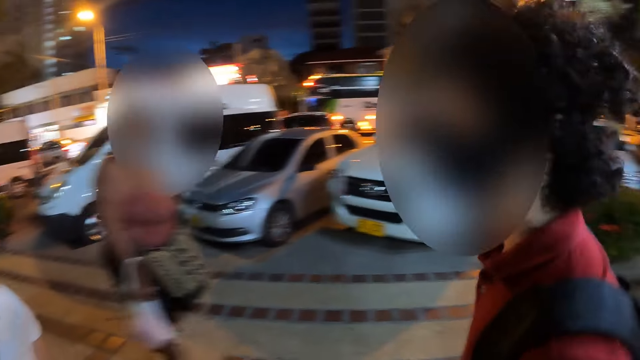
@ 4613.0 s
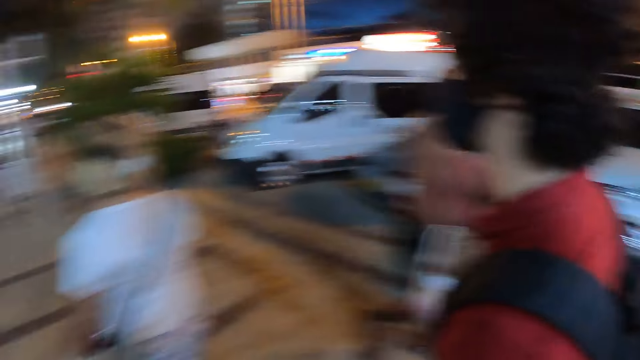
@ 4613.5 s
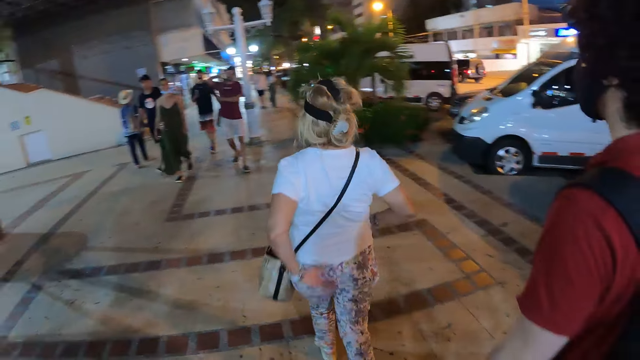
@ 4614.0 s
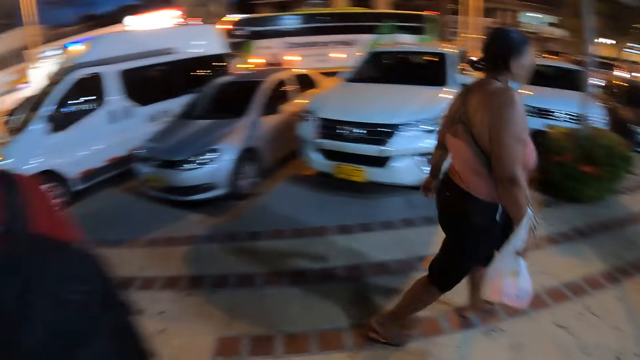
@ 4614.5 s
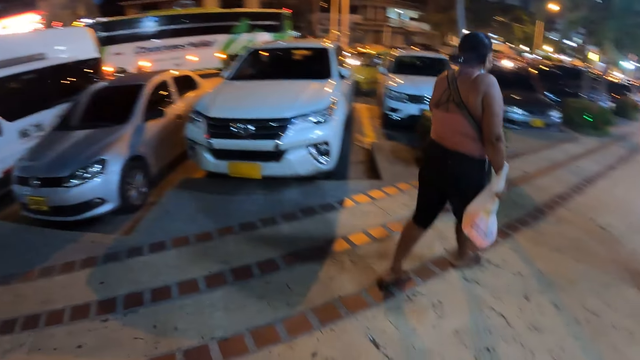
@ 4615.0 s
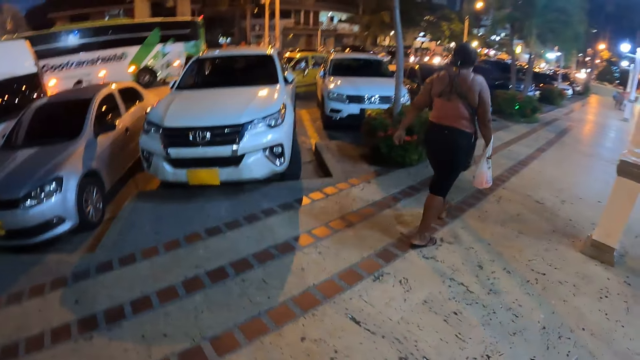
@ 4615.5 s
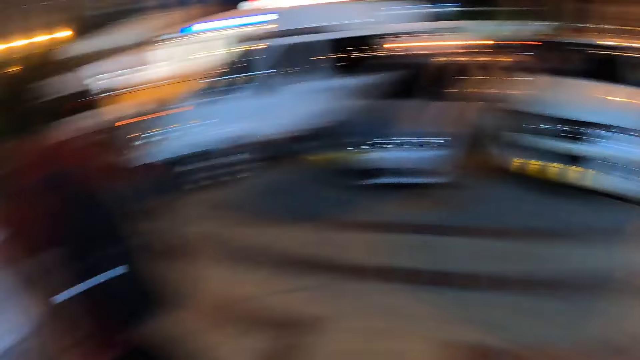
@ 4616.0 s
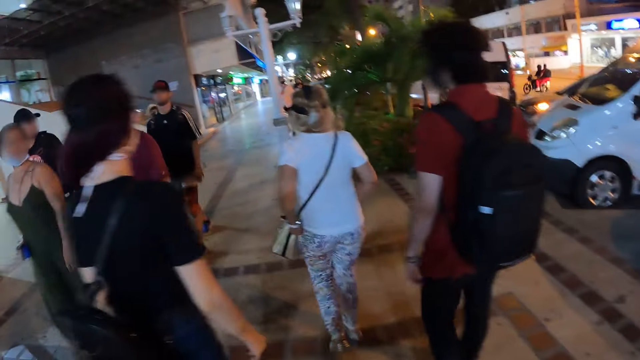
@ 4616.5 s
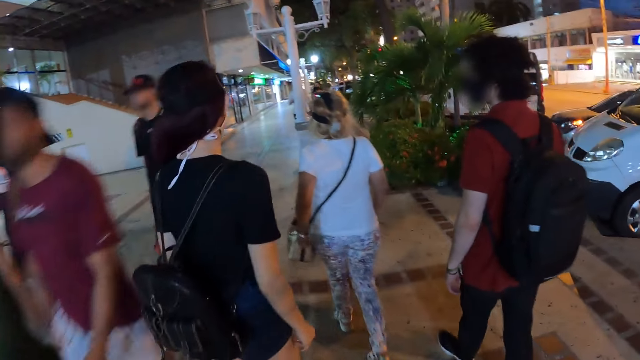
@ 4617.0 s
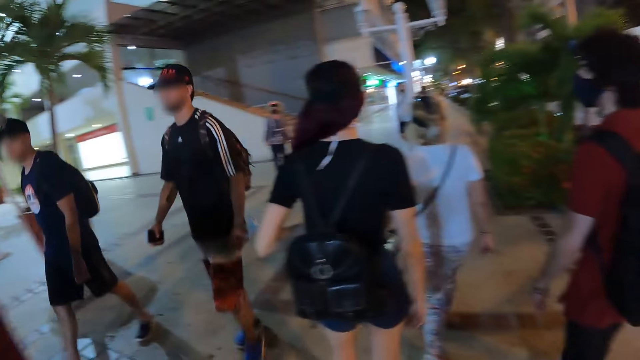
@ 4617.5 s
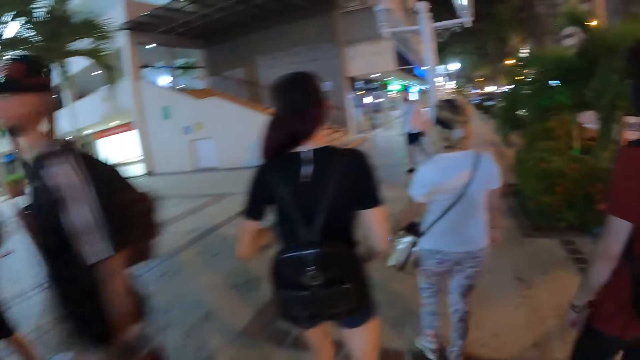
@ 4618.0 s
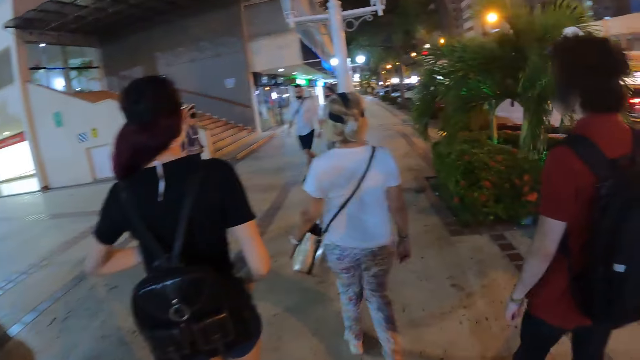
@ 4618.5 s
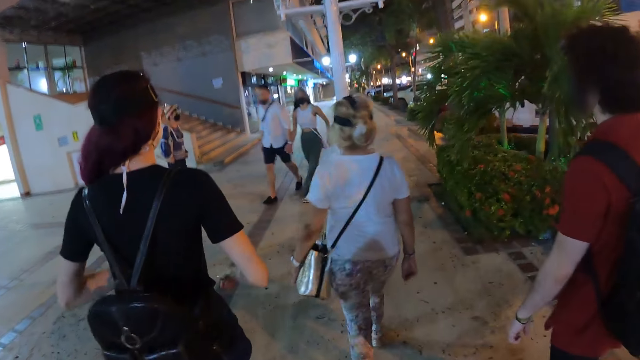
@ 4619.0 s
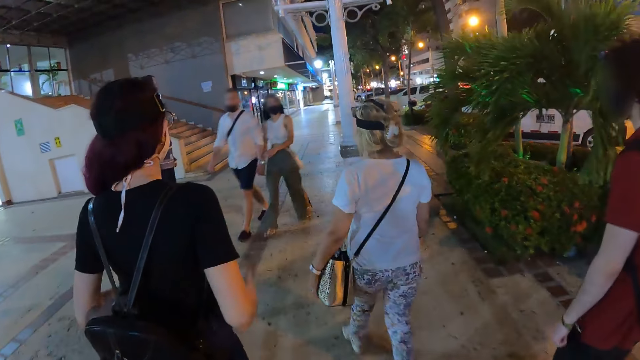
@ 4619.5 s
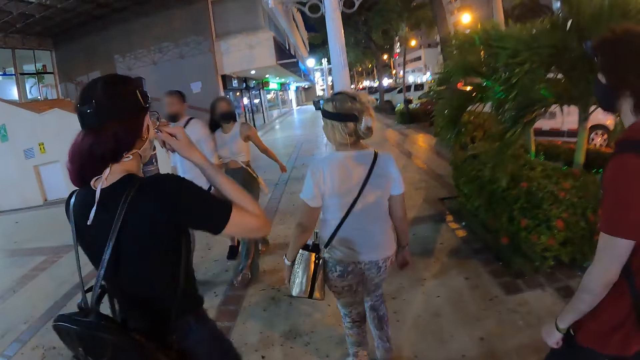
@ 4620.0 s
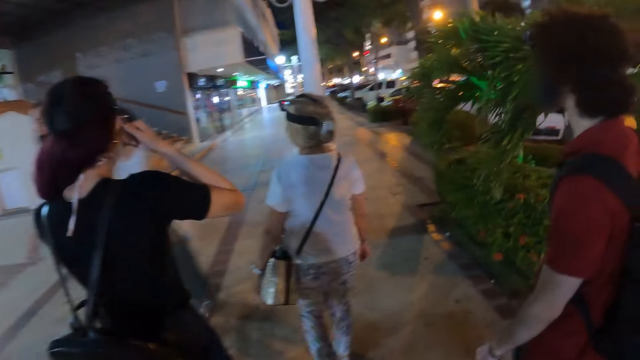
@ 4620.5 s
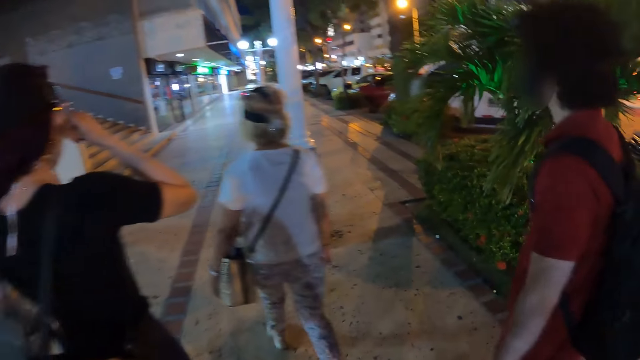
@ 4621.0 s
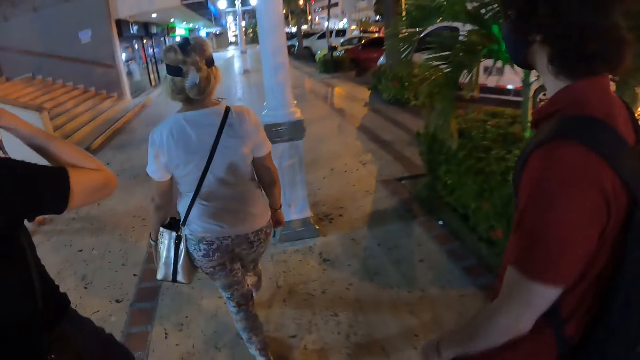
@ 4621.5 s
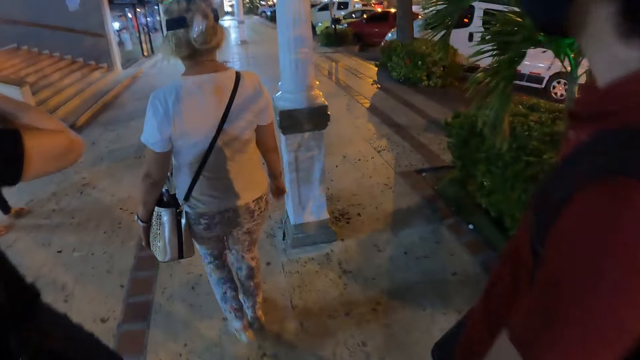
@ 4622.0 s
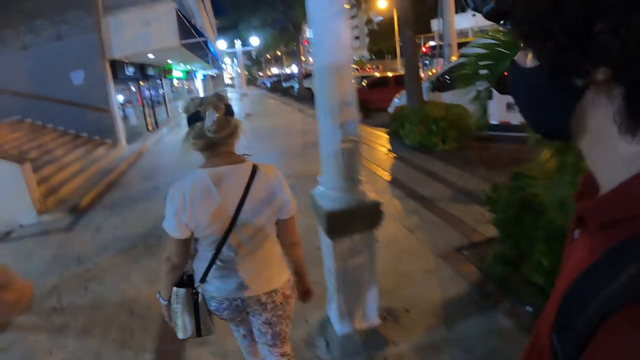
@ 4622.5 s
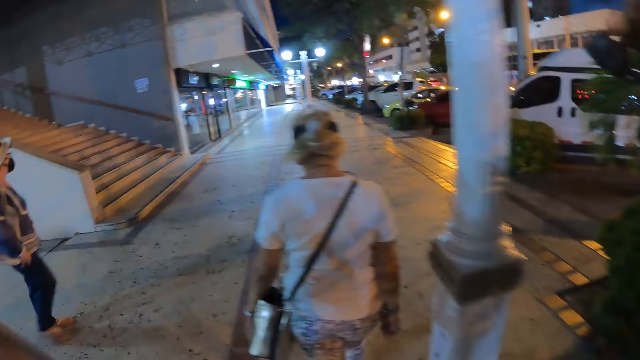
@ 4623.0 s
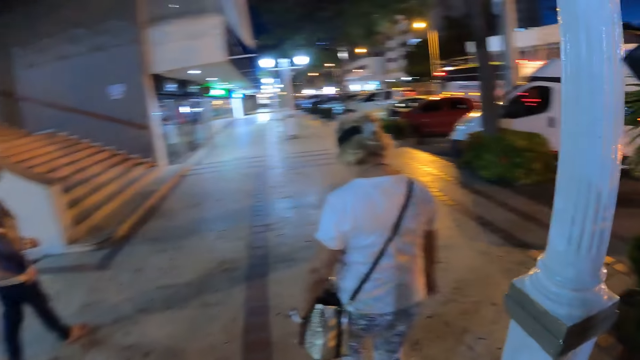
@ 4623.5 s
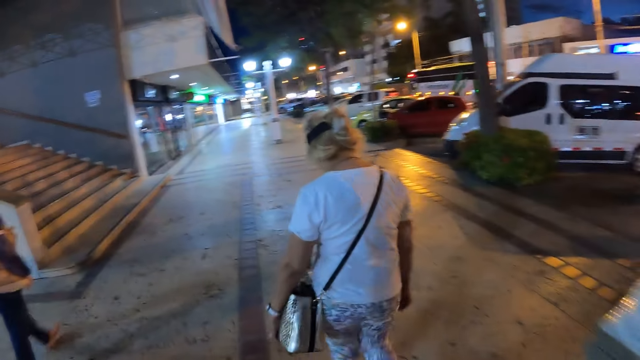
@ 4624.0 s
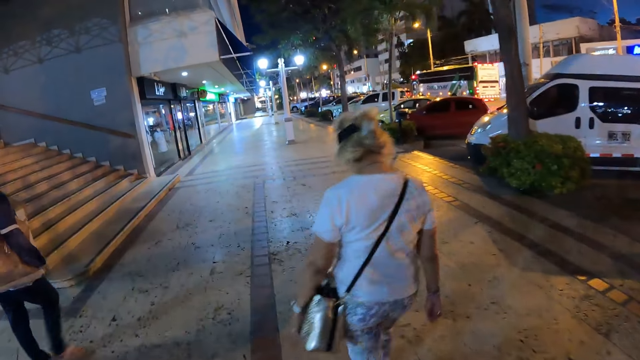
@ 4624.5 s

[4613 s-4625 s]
A woman walks past the camera wearer. They walk on the sidewalk of a road with a man, a woman, another woman, and a third woman. They walk past a group of people. They walk on the street. The first woman adjusts a camera on her head with her hands. The camera wearer walks past another man and another woman.

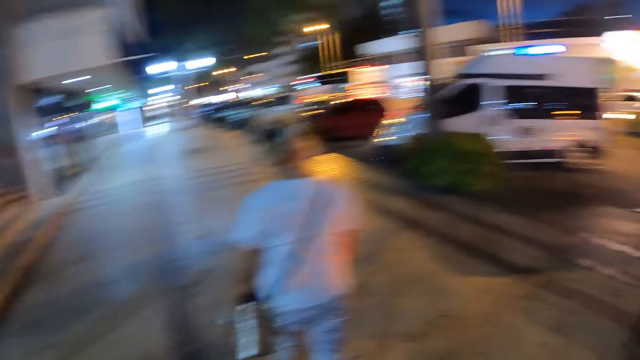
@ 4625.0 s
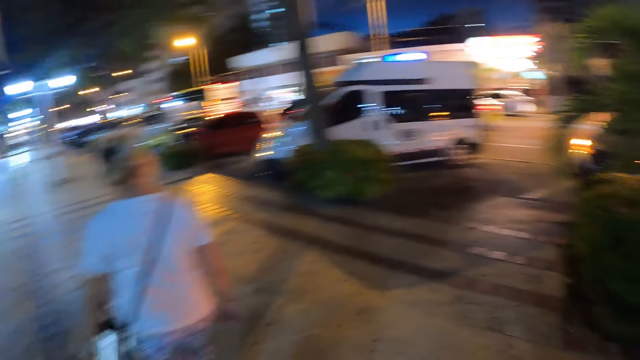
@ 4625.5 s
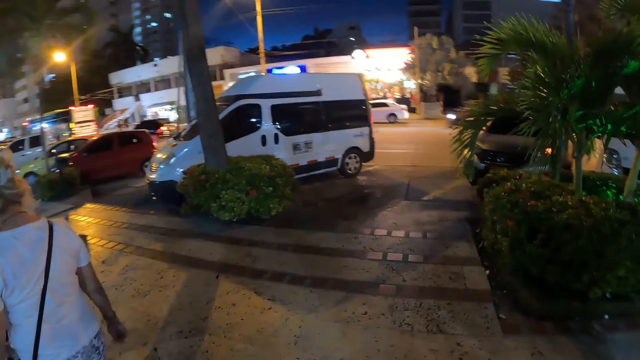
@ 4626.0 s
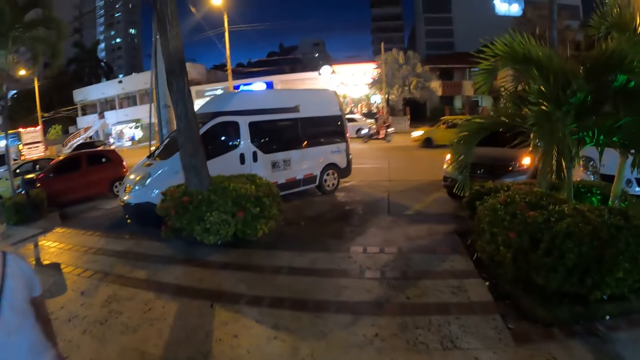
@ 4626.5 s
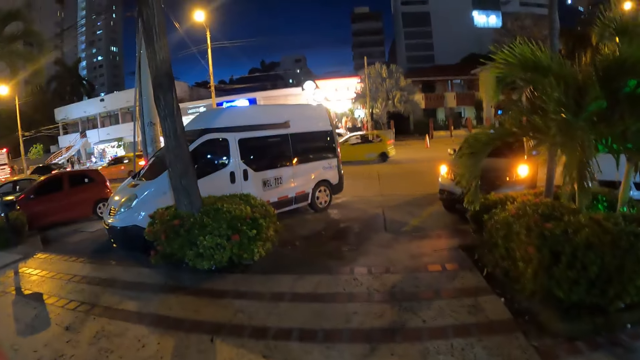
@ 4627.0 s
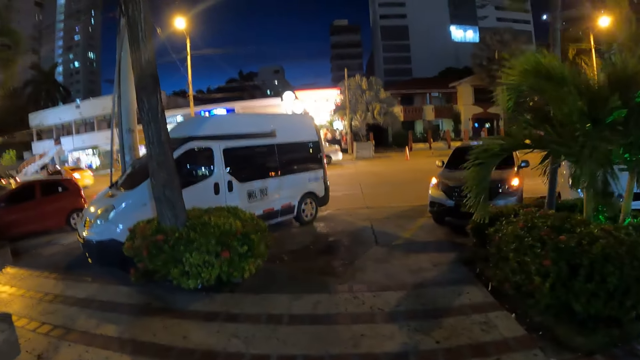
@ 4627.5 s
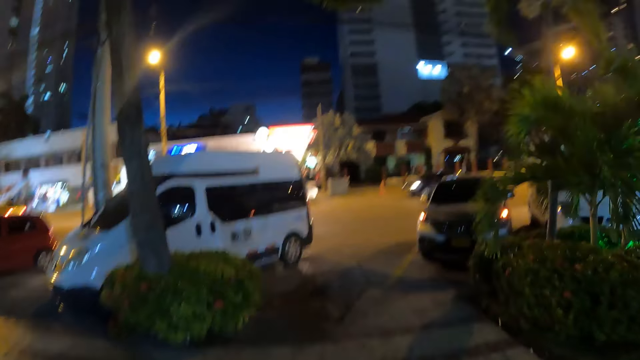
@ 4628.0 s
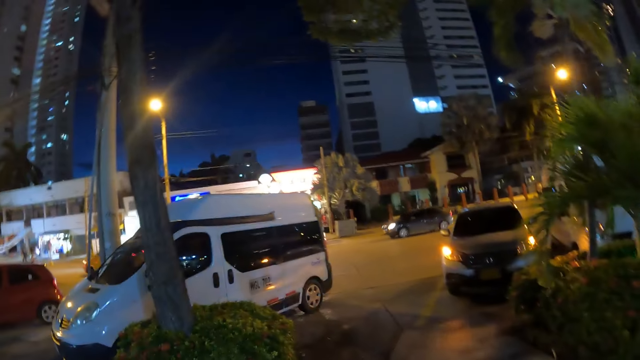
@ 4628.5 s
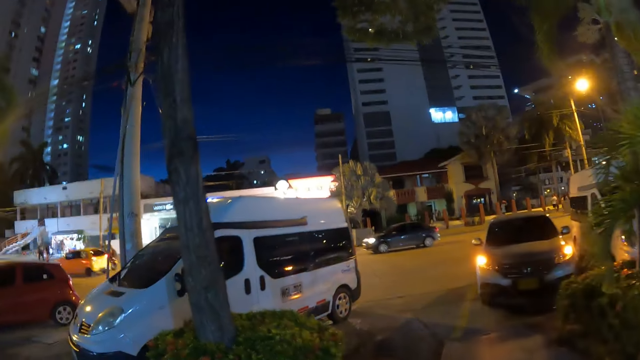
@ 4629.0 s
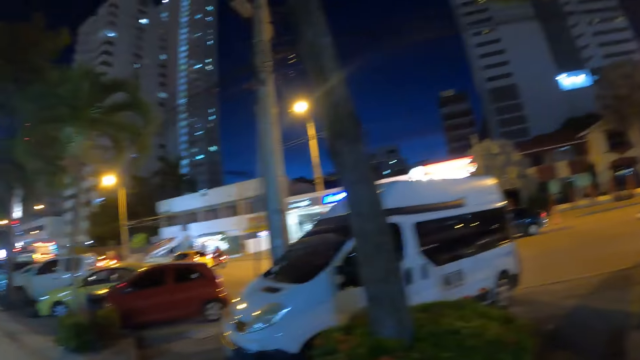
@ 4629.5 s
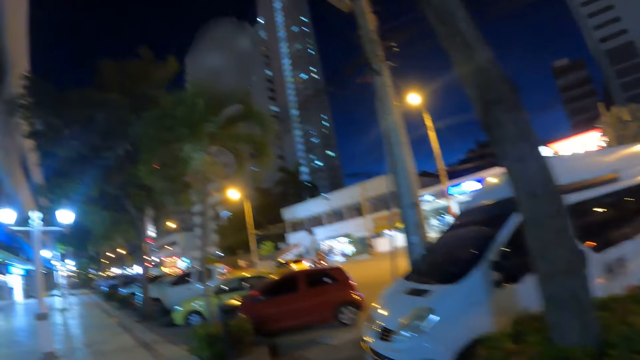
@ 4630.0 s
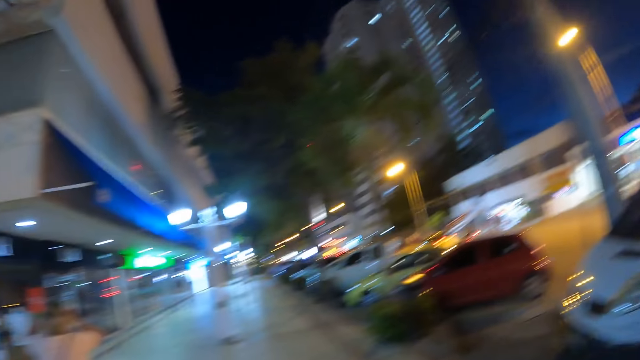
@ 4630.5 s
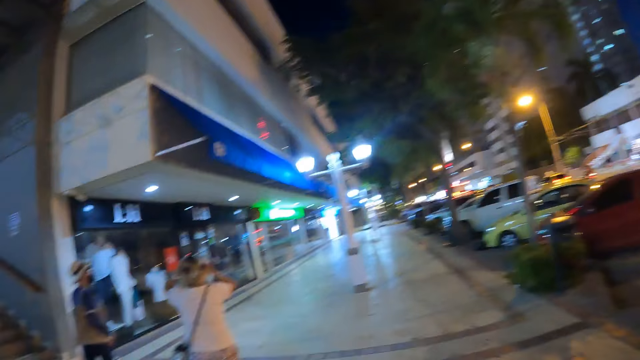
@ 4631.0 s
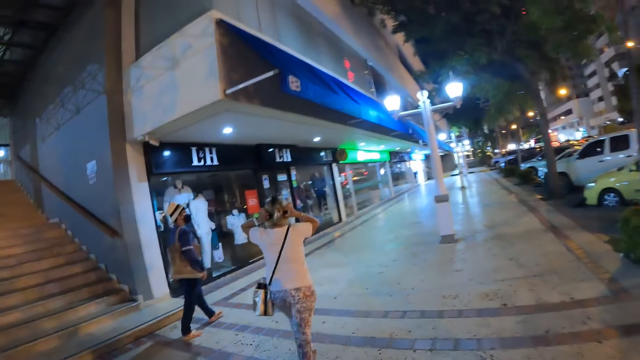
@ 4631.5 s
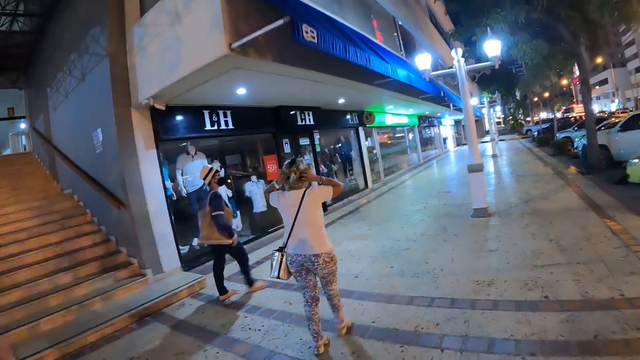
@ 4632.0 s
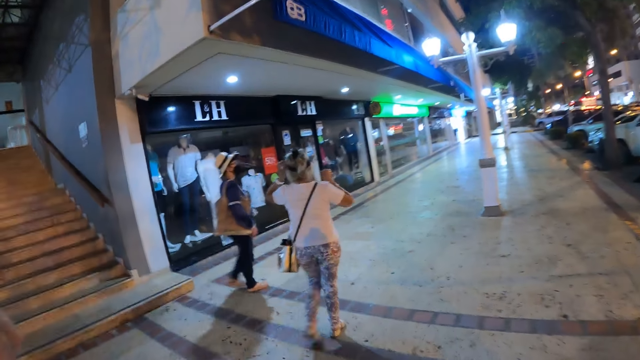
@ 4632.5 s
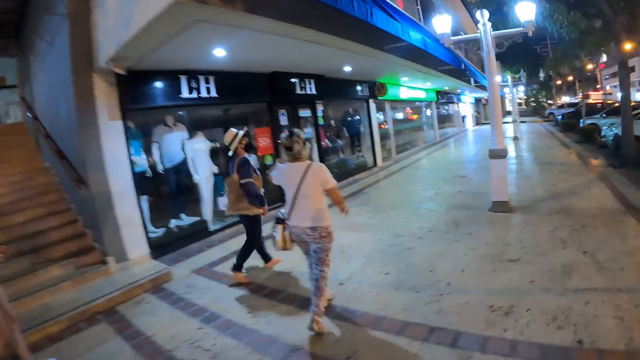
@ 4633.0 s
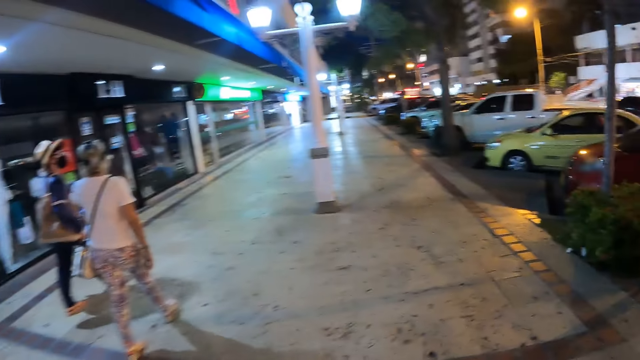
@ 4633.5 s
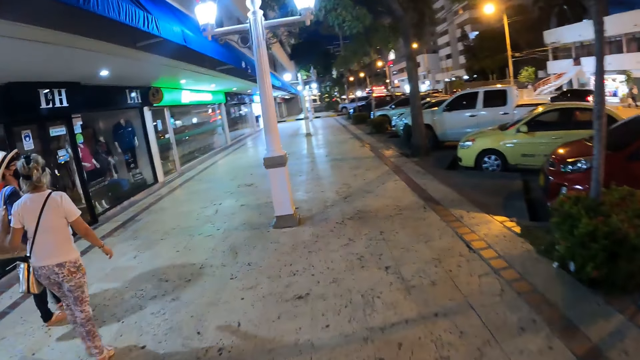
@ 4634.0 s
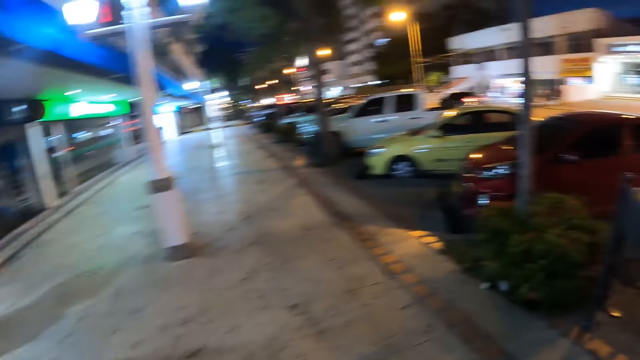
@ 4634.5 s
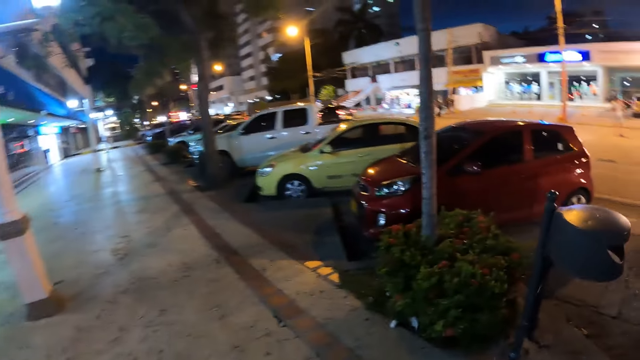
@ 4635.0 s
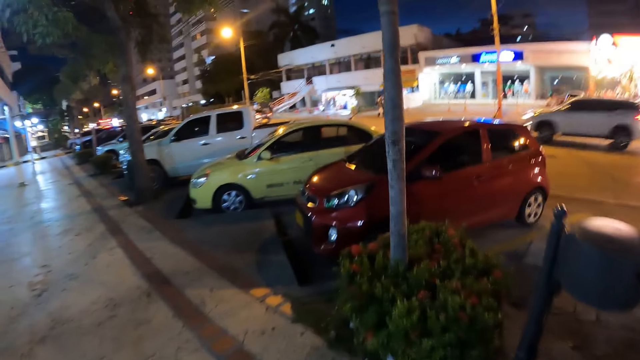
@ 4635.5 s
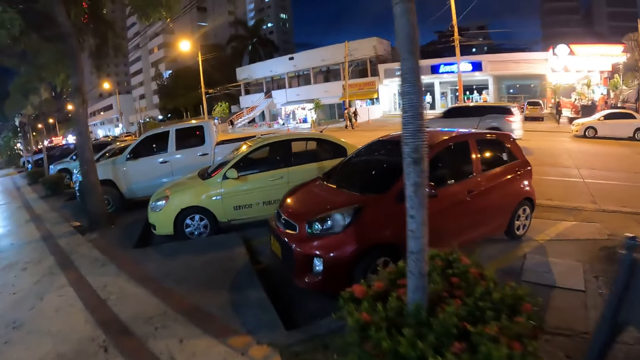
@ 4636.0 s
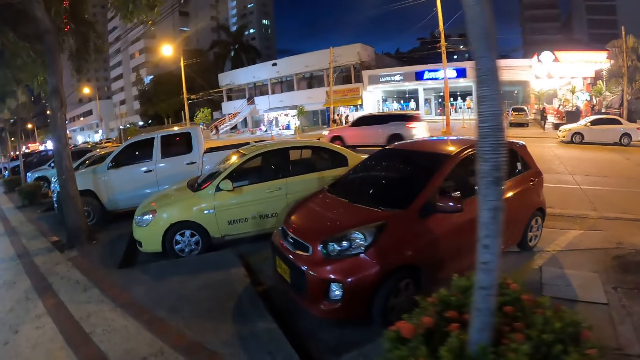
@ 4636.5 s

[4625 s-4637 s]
The camera wearer adjusts her hair with her hands.
